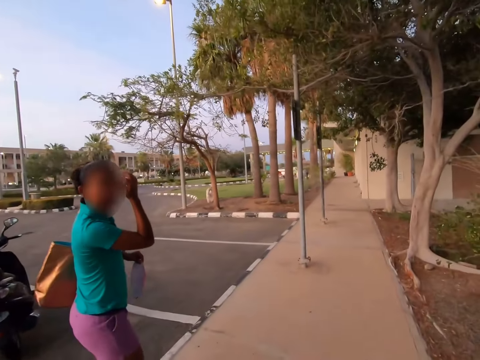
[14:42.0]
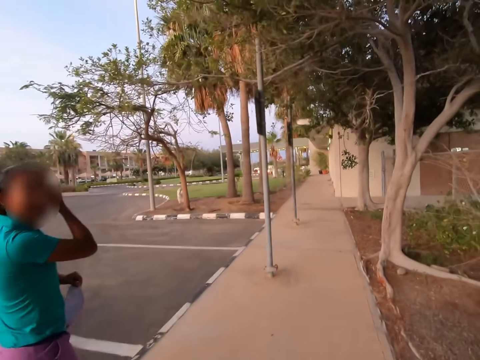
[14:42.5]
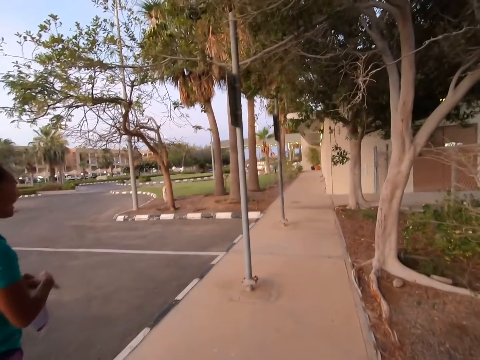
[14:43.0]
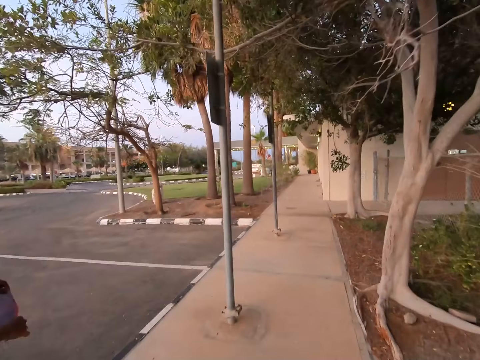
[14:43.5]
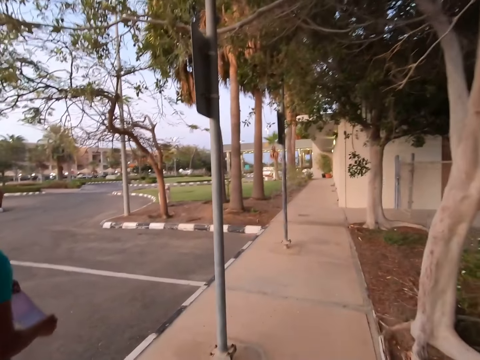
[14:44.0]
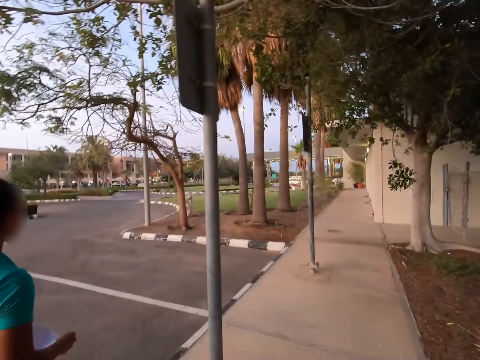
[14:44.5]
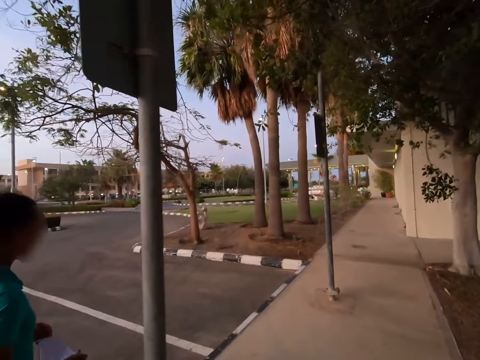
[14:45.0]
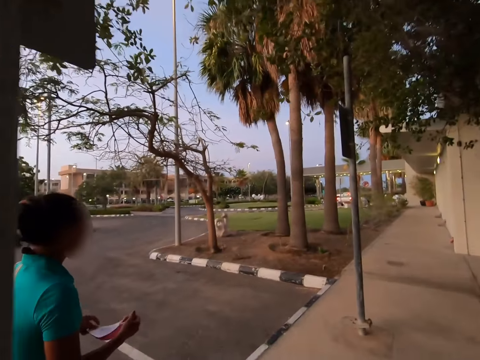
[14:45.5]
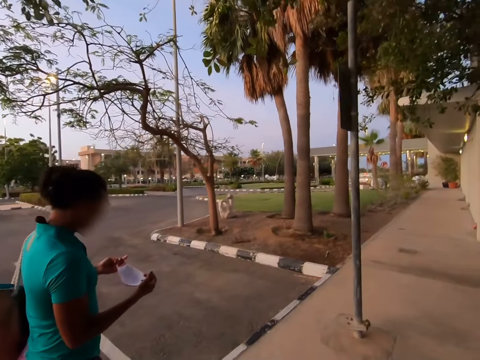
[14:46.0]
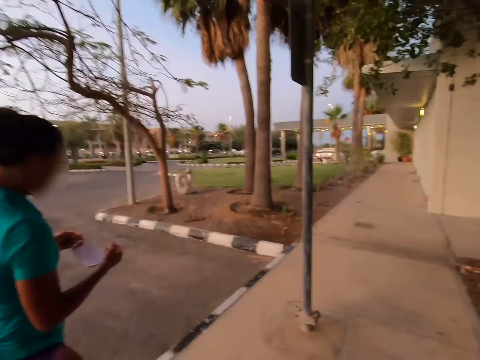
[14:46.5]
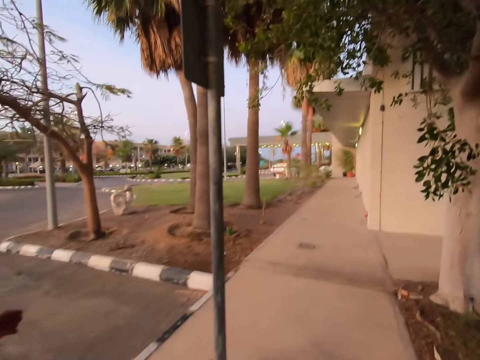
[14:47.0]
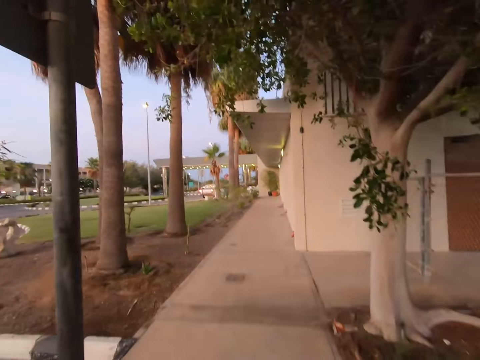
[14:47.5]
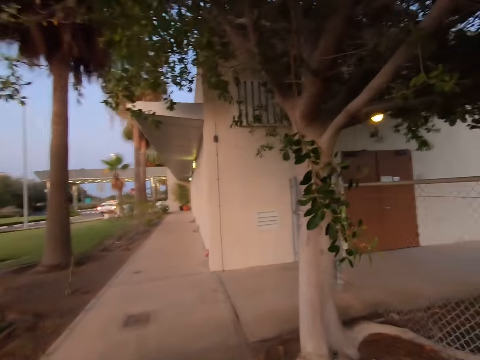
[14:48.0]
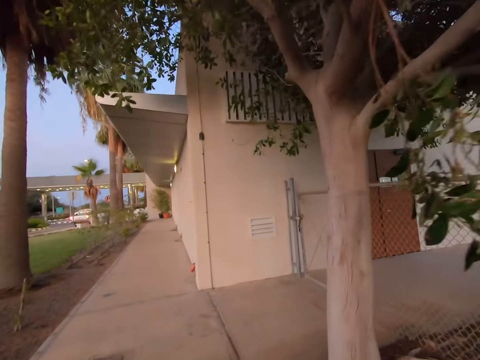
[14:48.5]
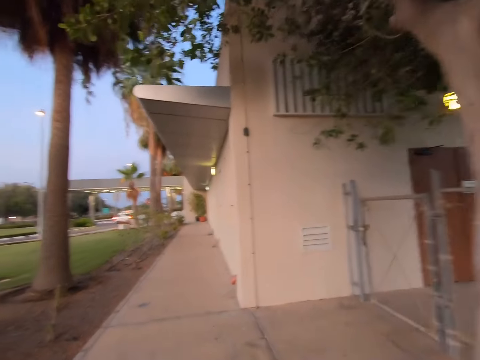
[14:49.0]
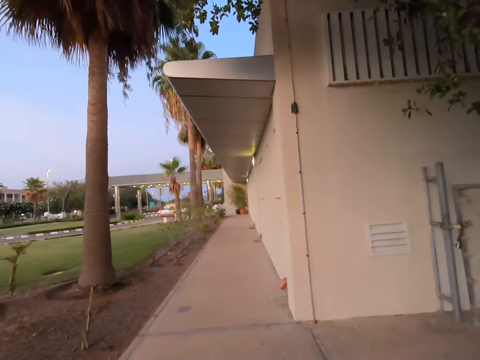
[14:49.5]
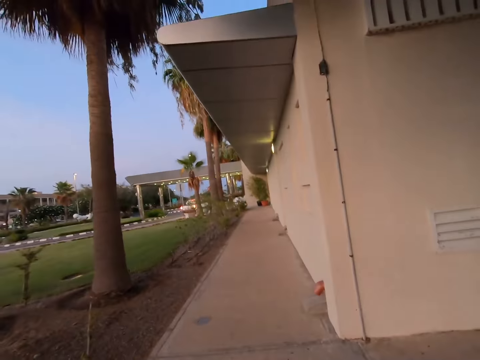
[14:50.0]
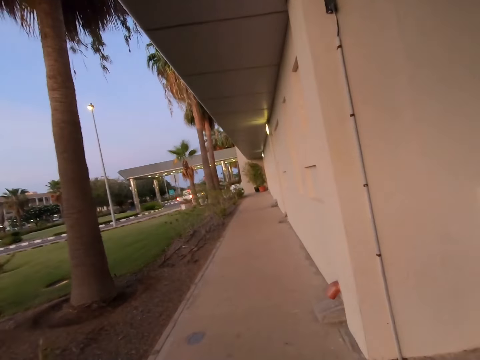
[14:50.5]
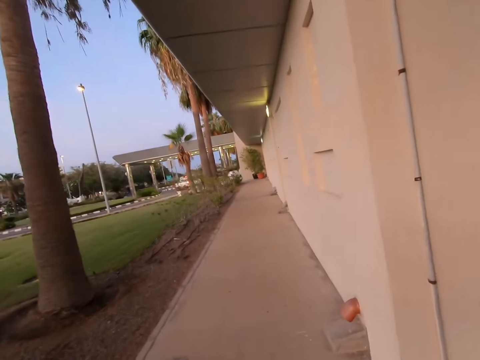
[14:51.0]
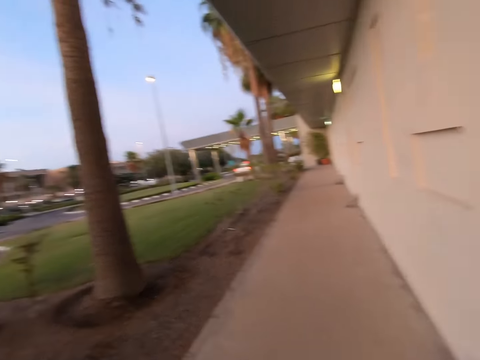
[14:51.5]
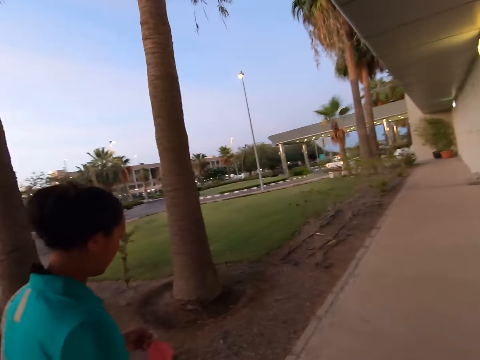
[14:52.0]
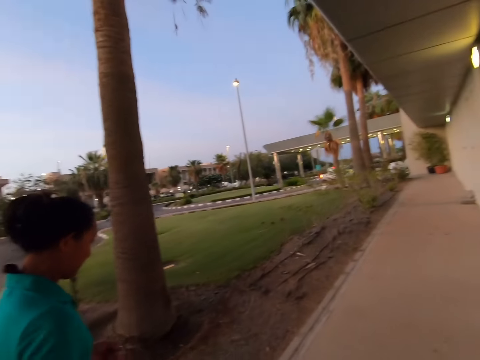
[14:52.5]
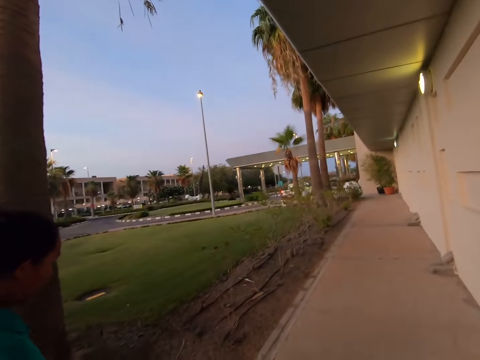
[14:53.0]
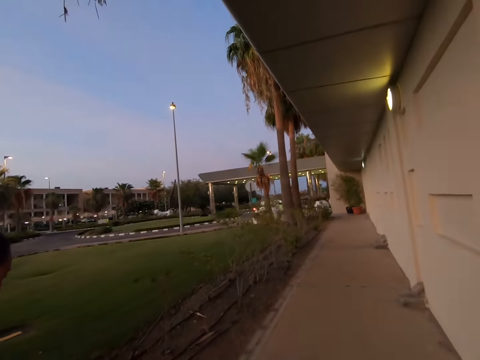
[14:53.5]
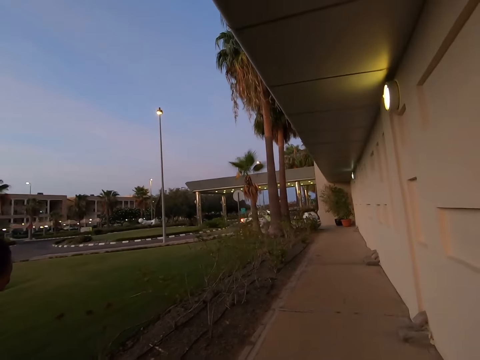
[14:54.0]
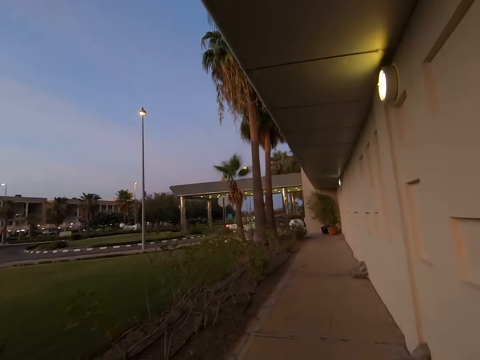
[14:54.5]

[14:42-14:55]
The camera wearer walks on the walkway with a woman. The woman holds a mask with both hands.

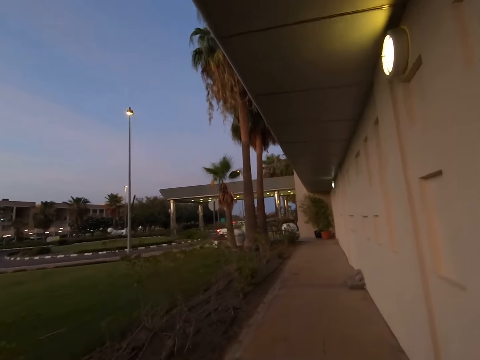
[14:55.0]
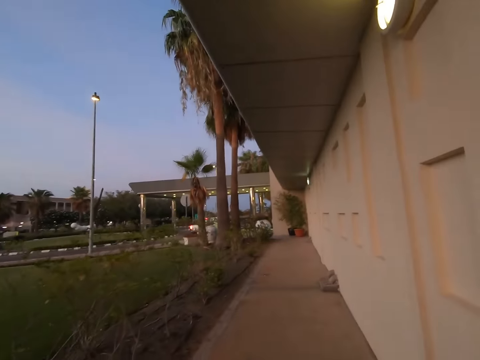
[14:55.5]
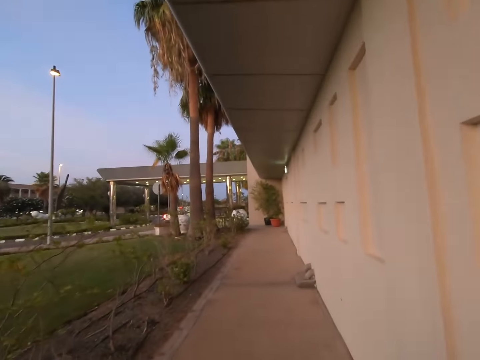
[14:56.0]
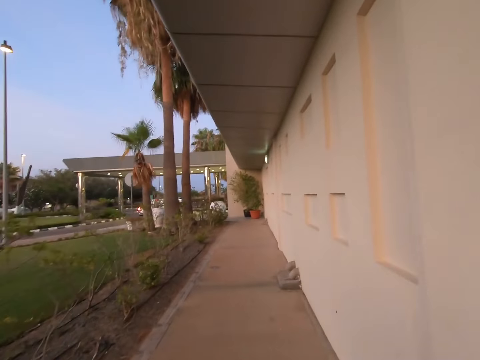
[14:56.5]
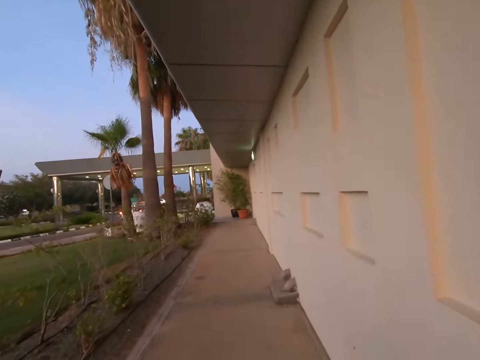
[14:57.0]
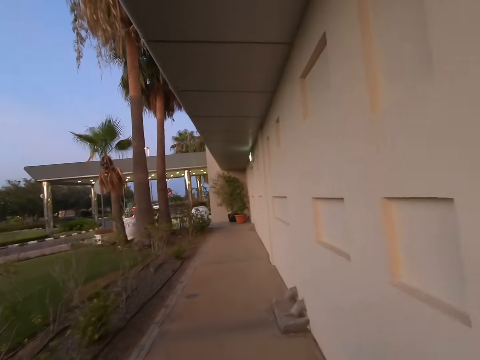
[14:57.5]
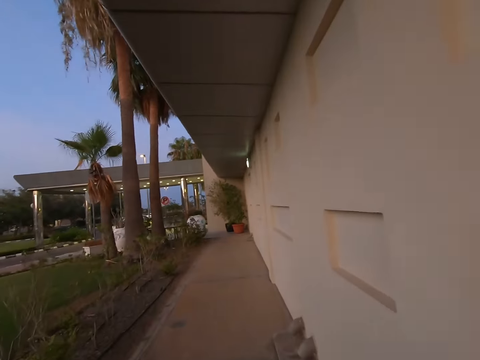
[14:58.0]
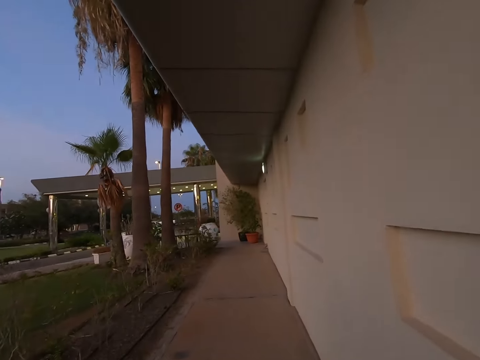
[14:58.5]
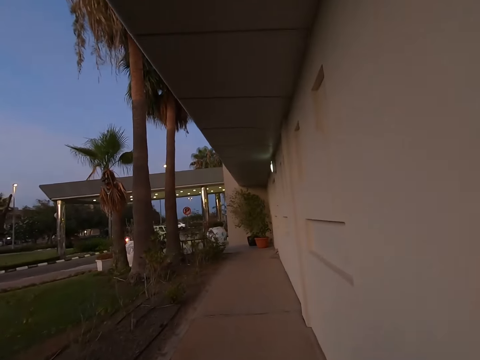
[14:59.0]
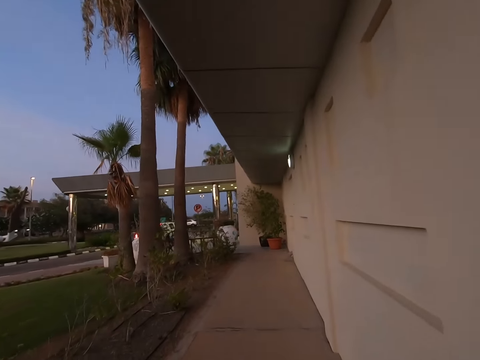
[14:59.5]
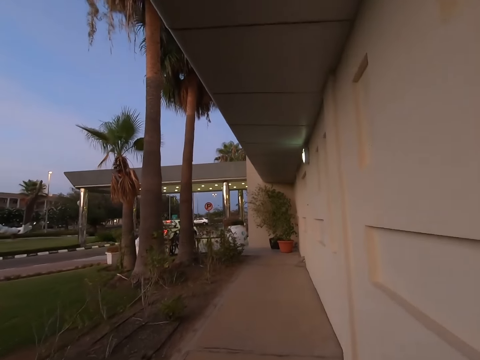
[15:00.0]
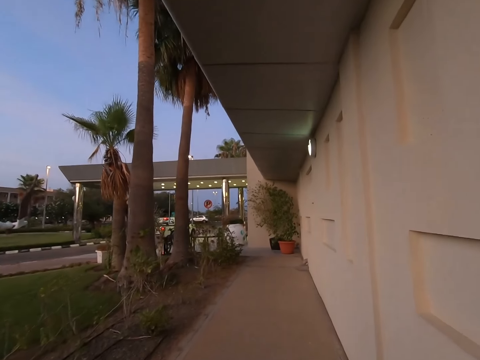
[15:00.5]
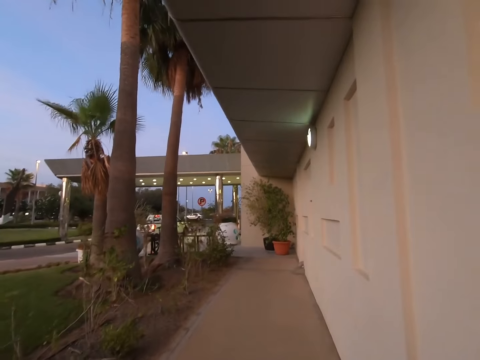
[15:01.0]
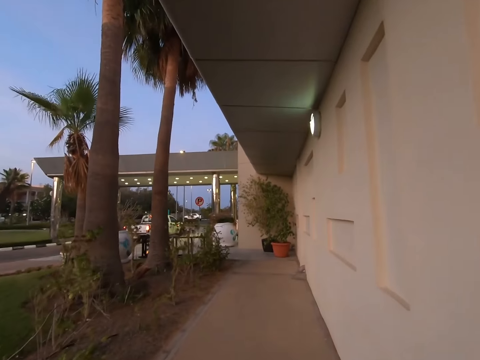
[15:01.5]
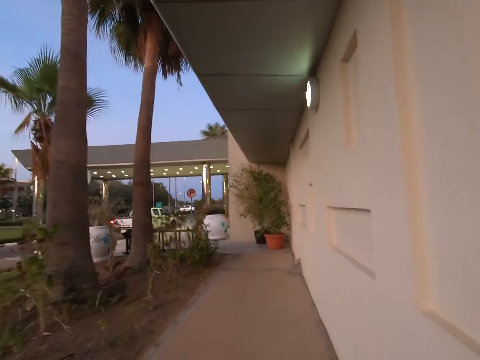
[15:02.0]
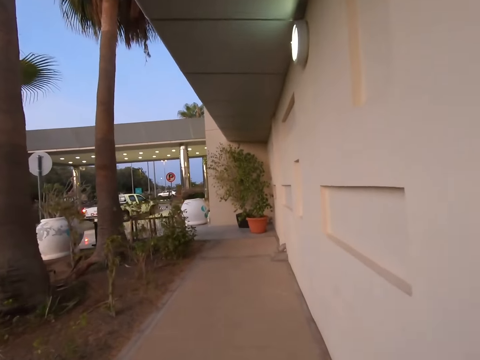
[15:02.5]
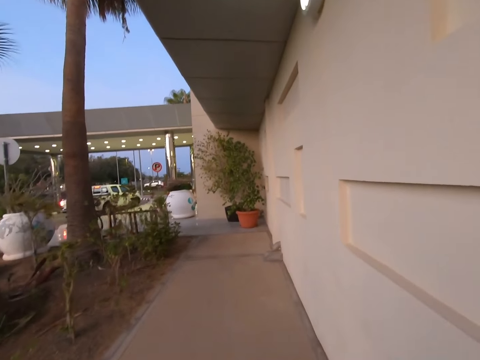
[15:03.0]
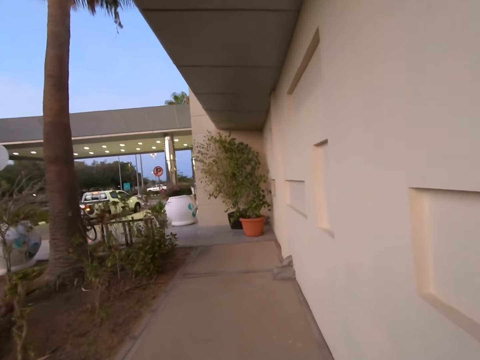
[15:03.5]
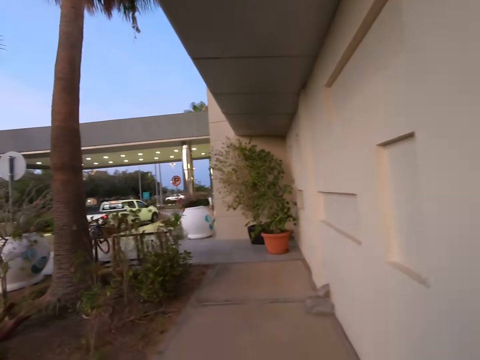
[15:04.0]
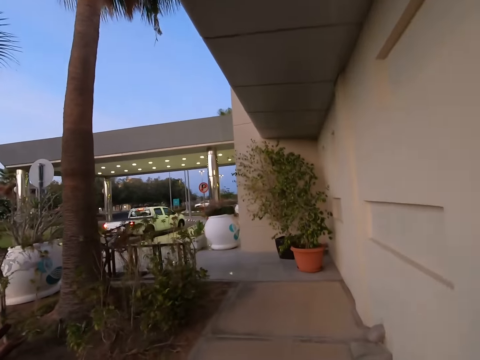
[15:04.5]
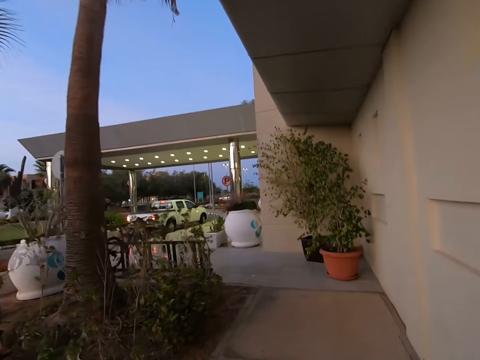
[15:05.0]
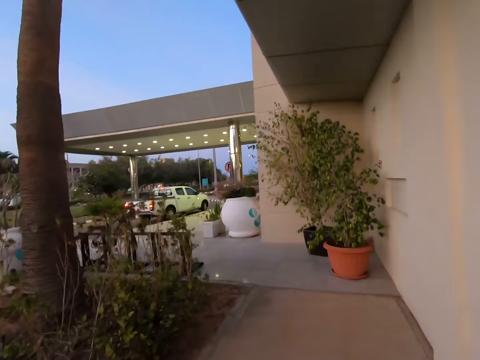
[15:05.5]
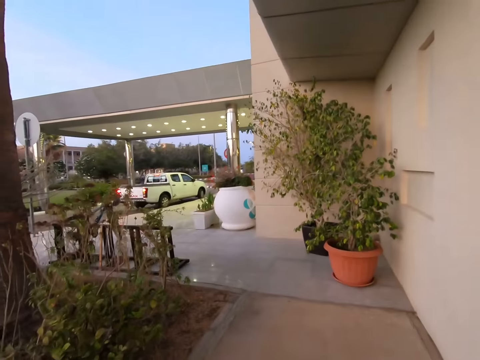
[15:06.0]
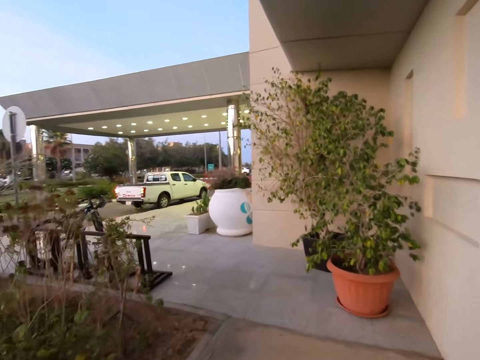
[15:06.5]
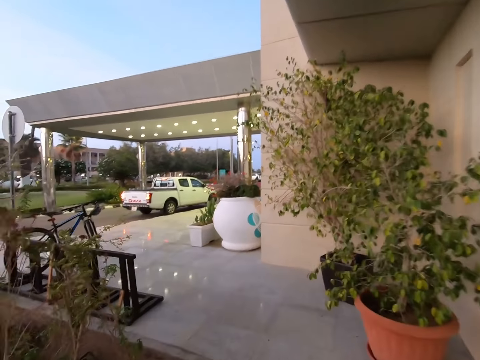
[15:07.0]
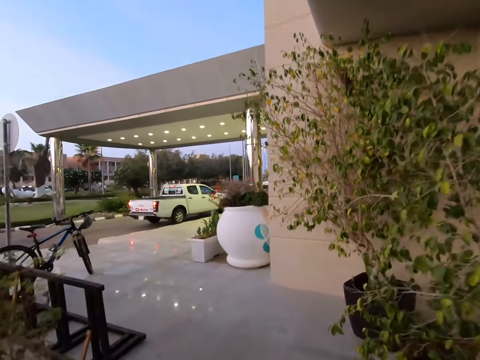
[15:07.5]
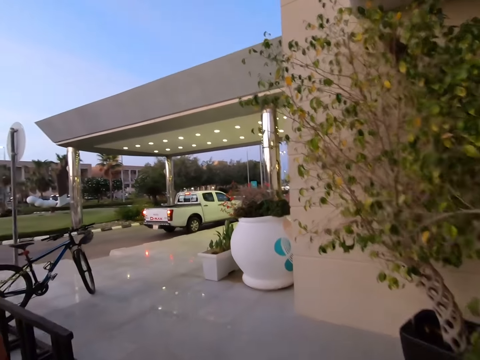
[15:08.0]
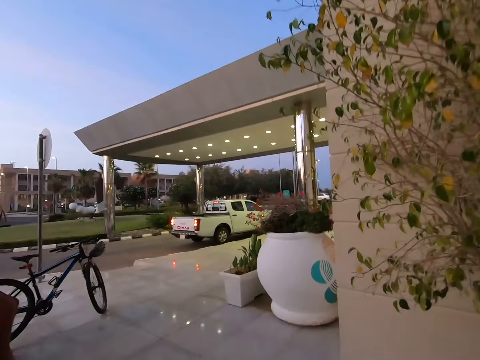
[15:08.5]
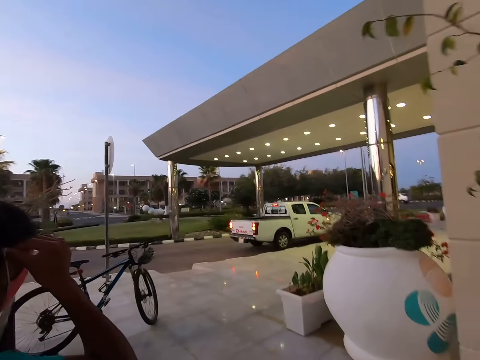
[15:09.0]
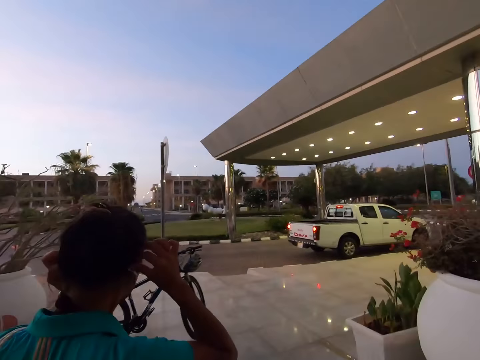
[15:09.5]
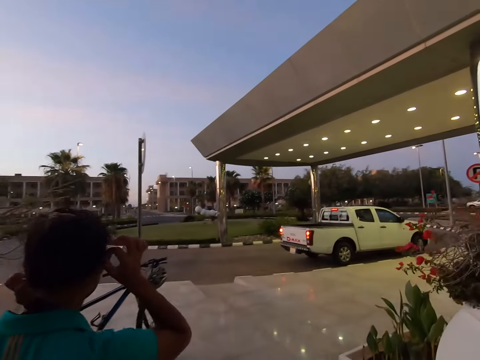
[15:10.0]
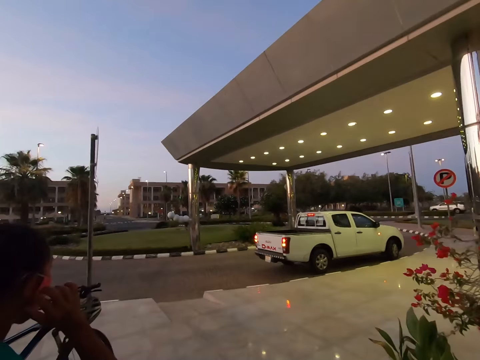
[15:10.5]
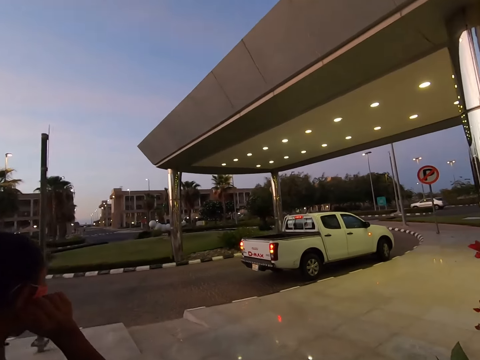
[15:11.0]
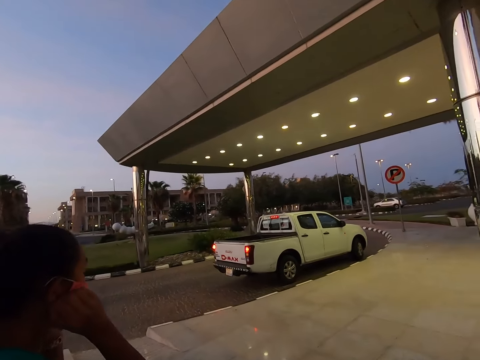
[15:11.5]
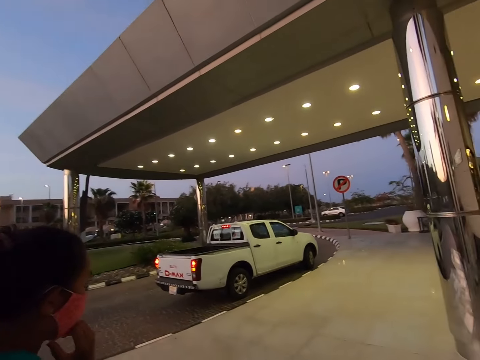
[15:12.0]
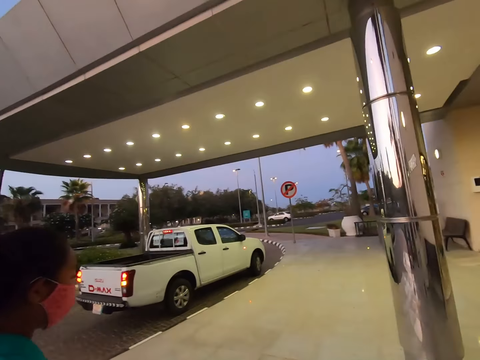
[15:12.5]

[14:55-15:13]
A woman walks with the camera wearer along a corridor. The woman puts on her mask.
